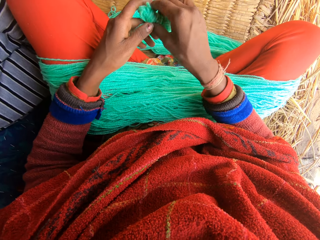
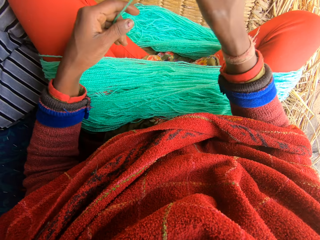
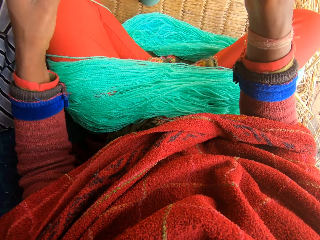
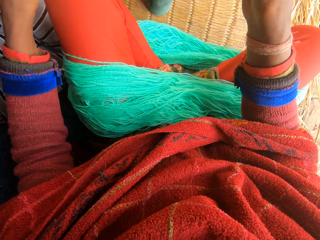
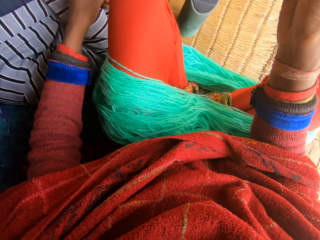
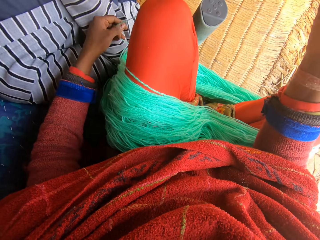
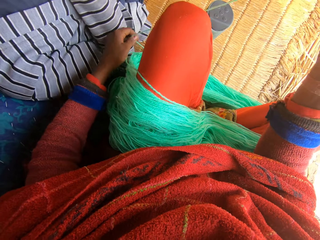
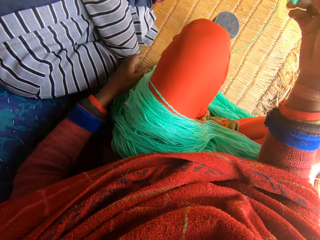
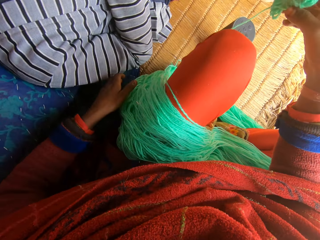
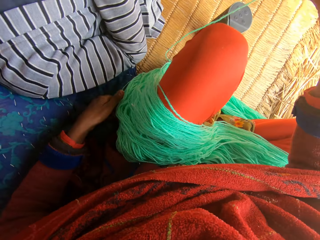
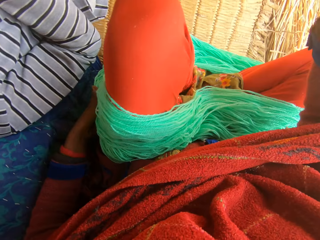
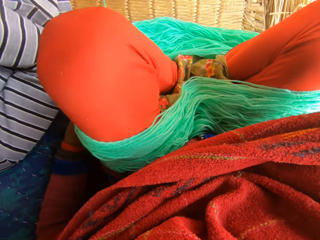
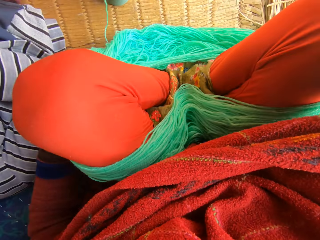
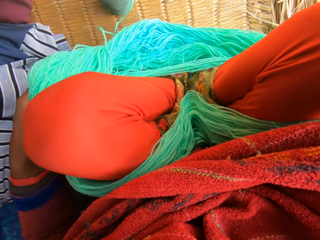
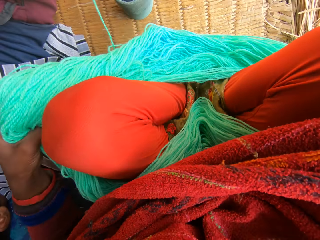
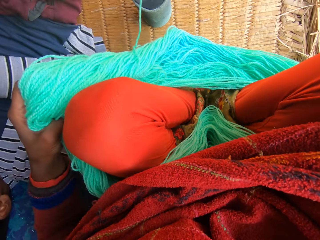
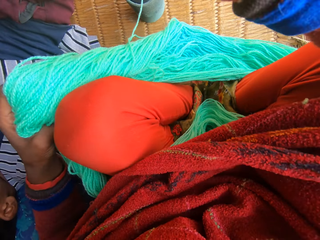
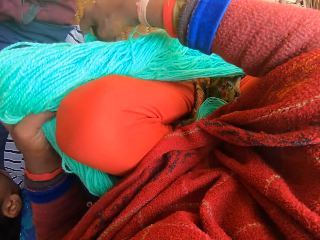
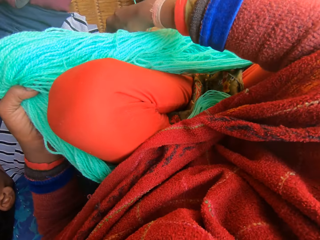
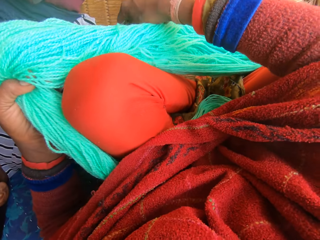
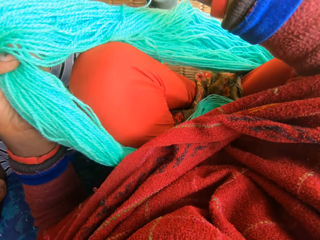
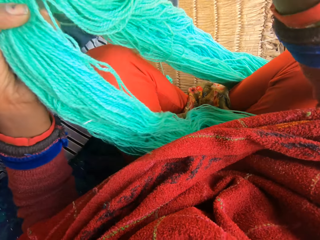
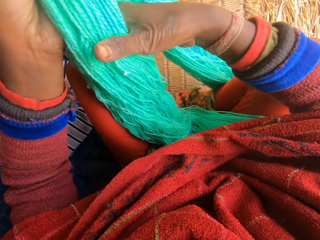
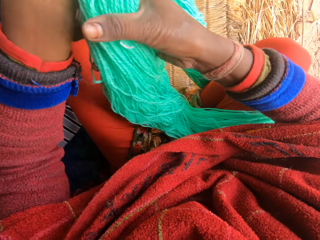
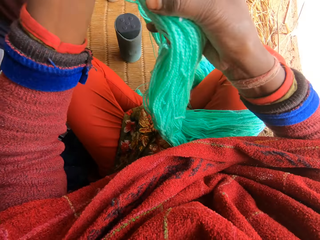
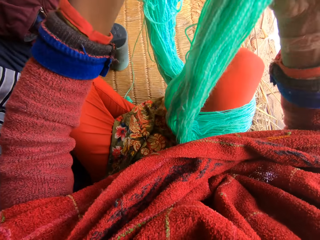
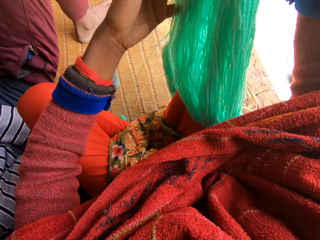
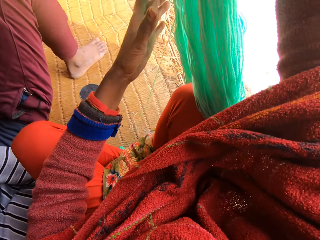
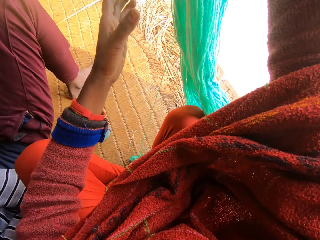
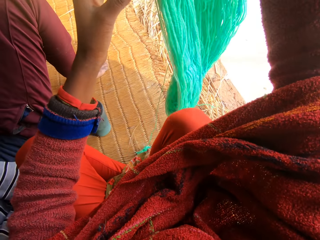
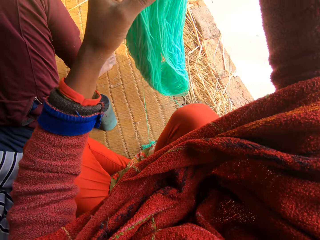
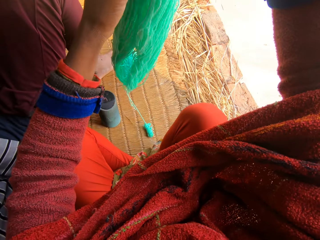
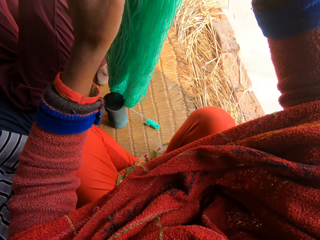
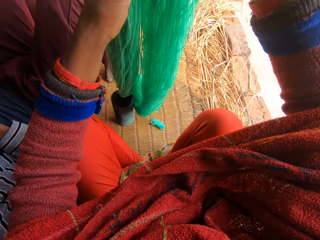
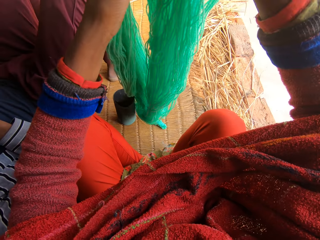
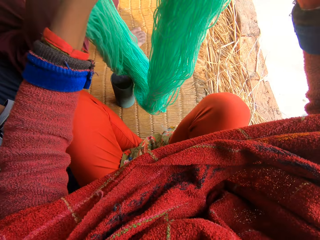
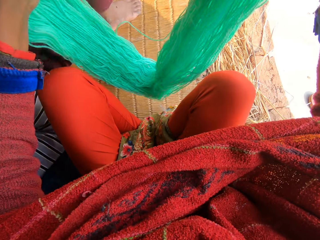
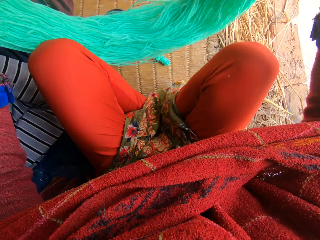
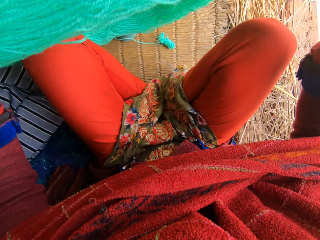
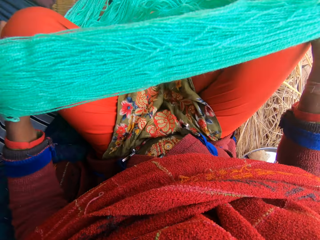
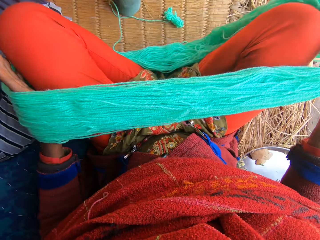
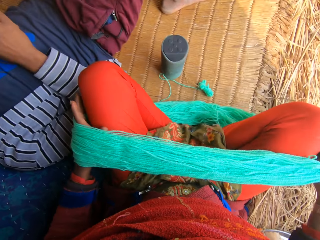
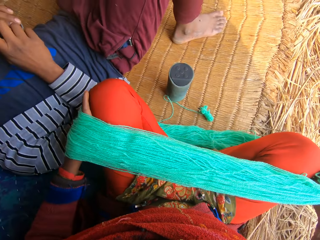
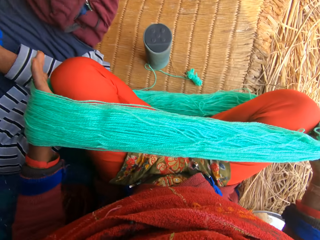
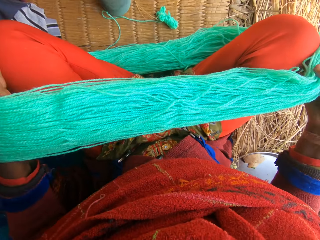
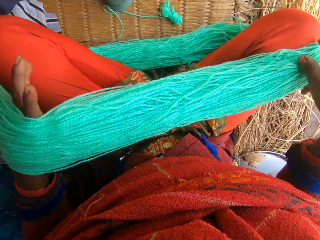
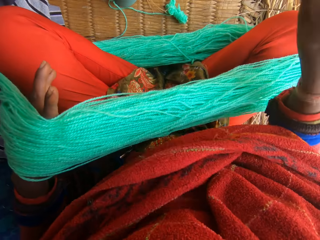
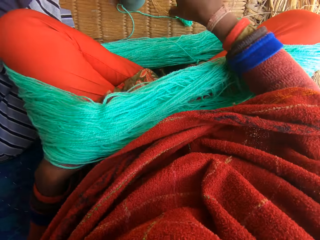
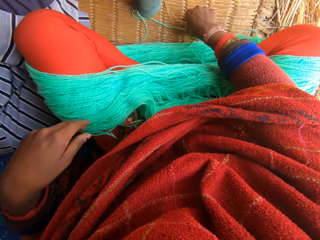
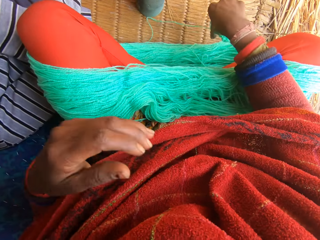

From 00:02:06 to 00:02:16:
The camera wearer aligns the yarn. She removes the wool around her legs. She adjusts the wool. She puts the wool around her legs.

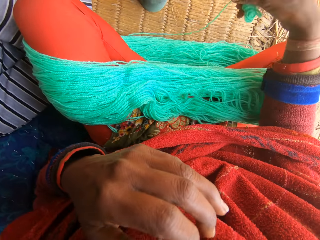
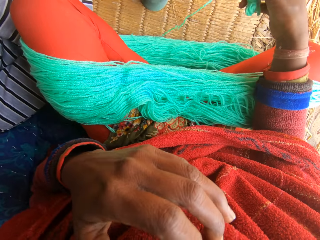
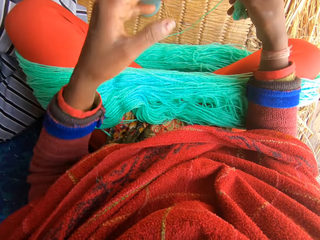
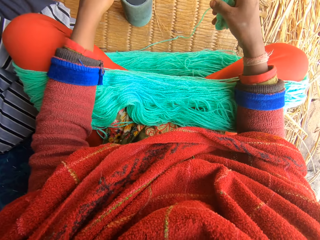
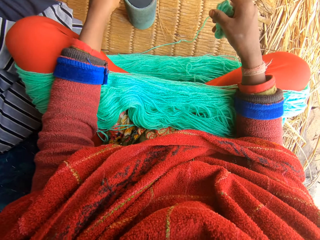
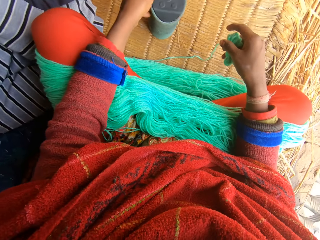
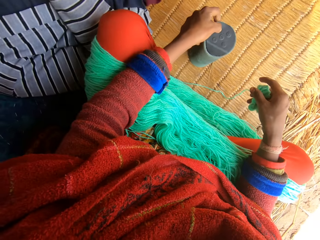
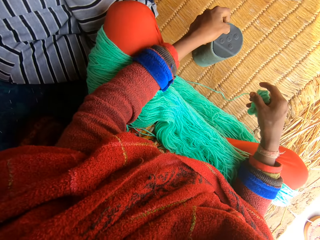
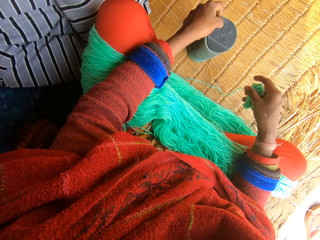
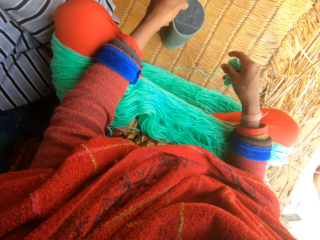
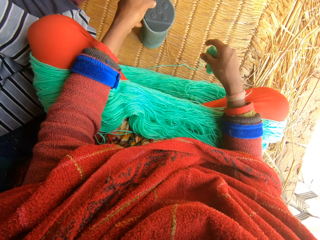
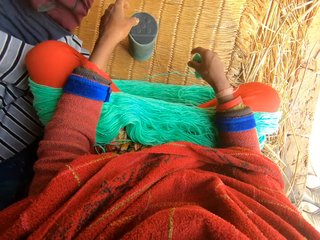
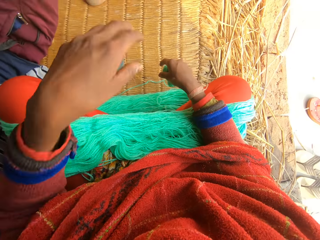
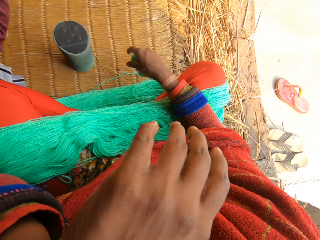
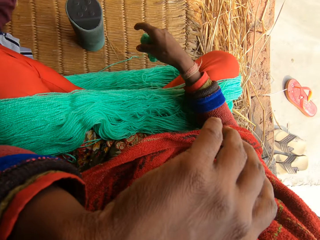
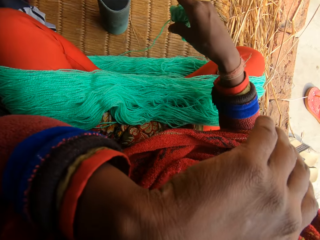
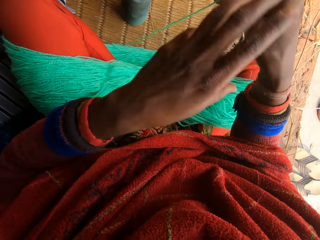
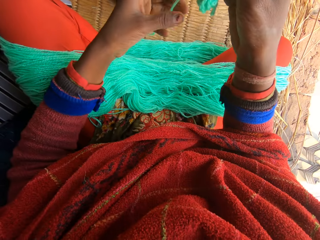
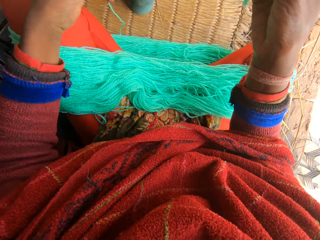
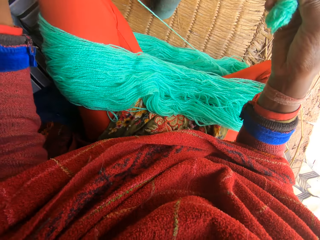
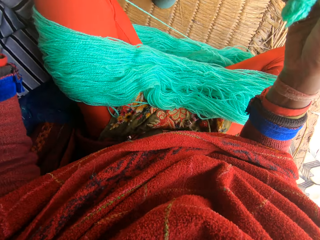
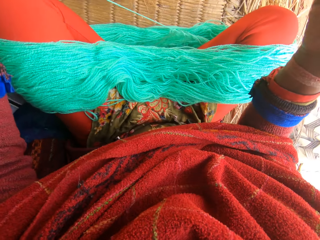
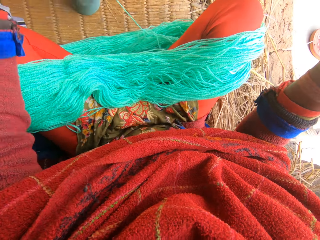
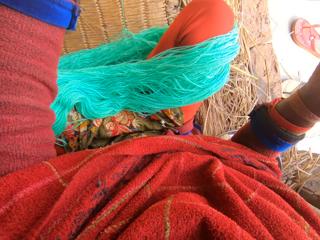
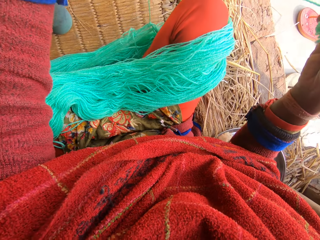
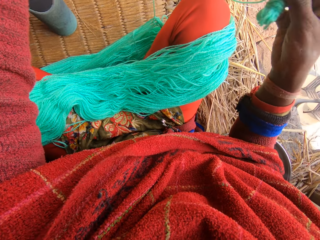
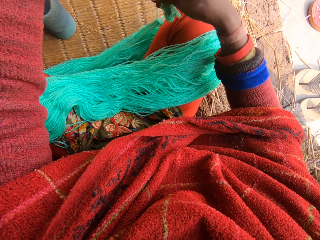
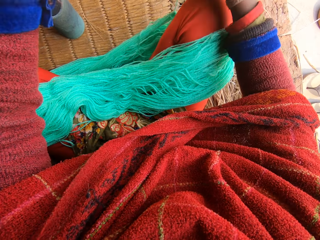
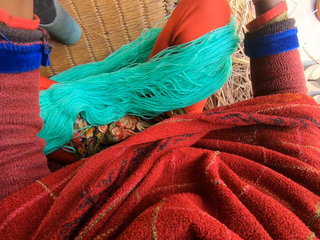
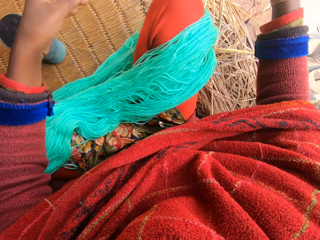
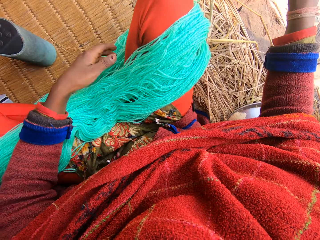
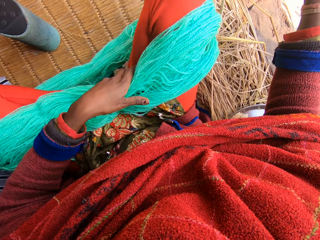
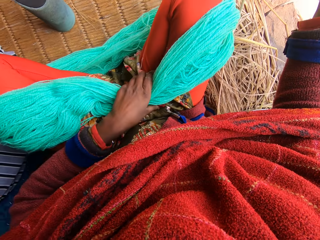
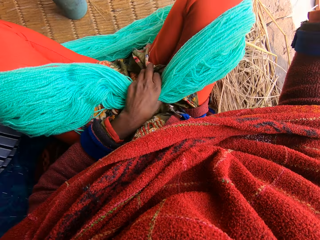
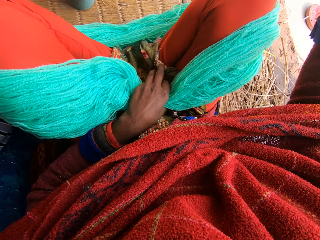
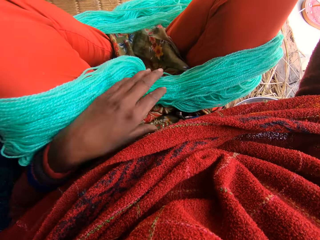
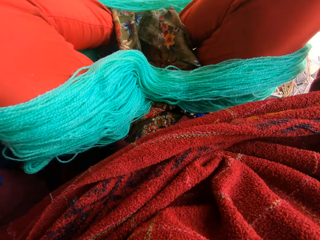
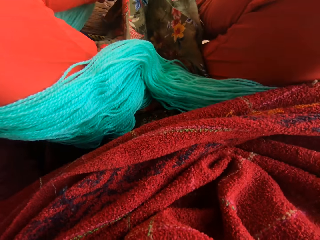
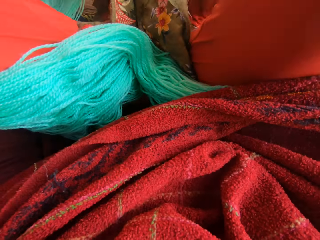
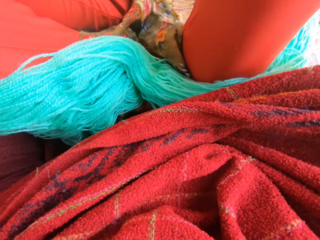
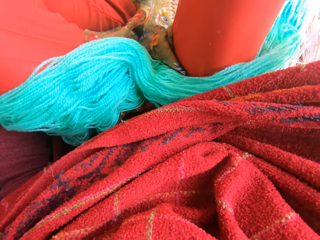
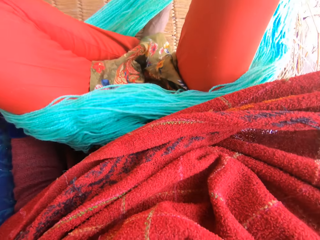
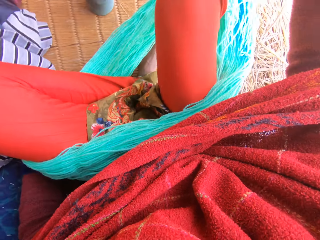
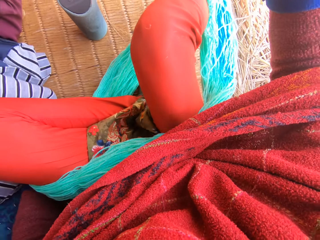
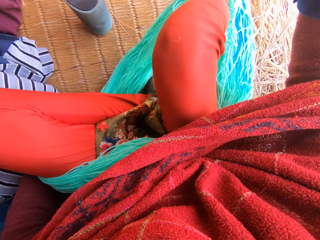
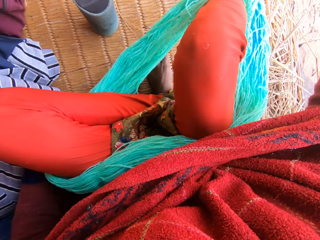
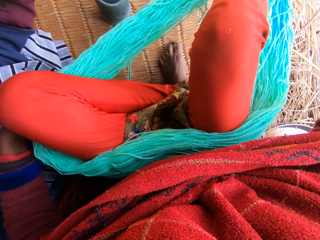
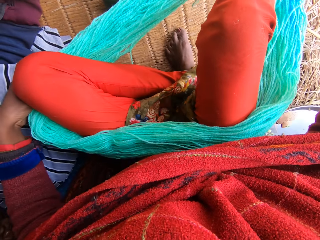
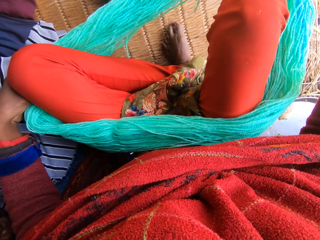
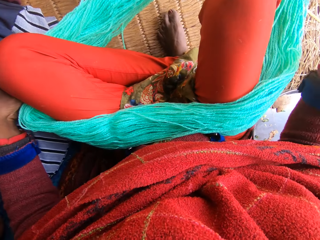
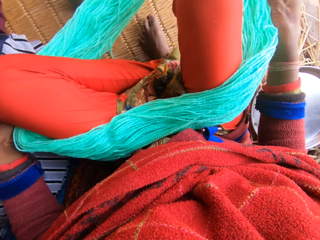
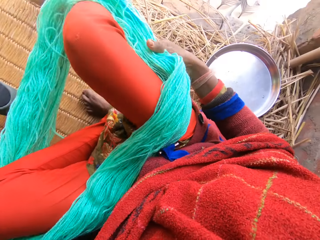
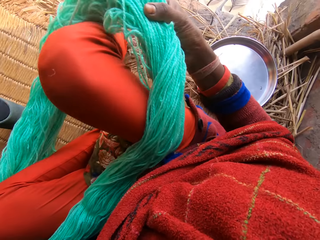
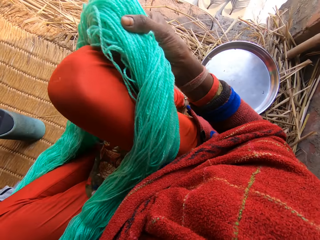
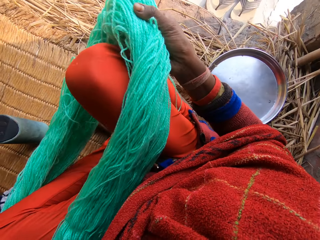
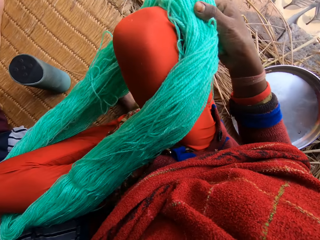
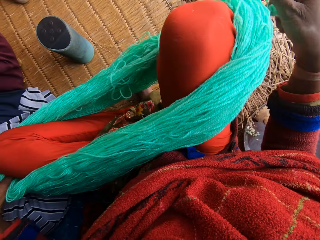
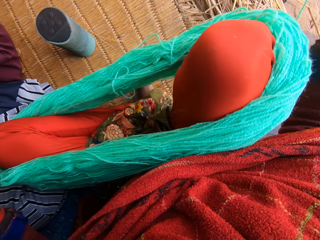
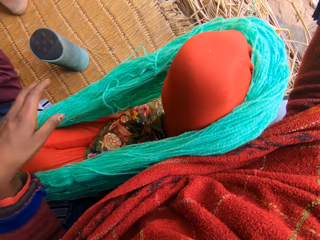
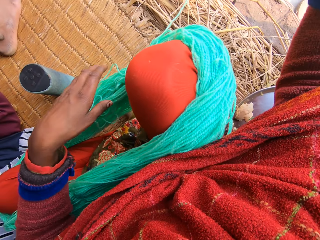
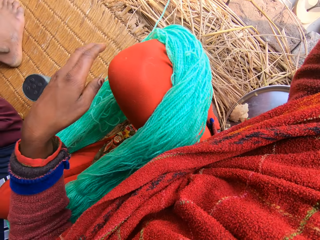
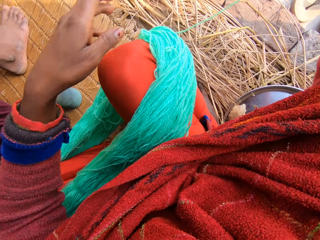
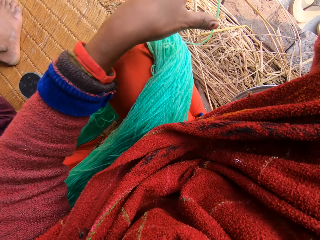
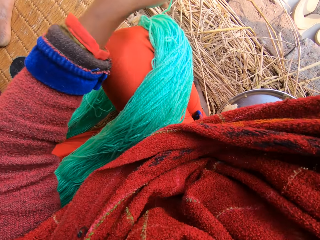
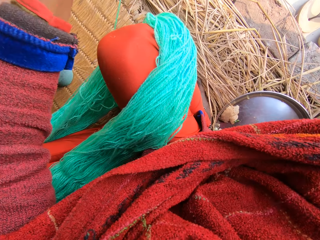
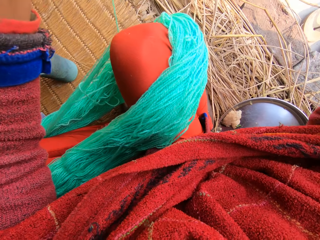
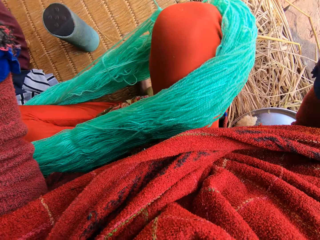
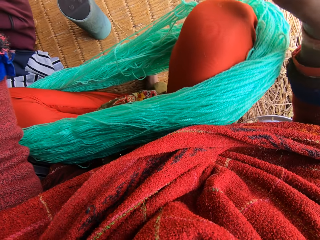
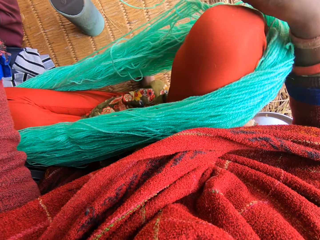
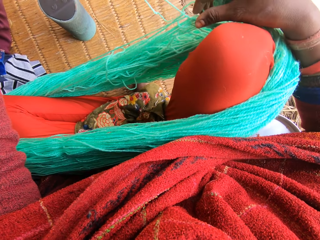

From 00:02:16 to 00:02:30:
The camera wearer operates the portable stereo. She raises her left hand to her face. She adjusts the wool around her legs.
